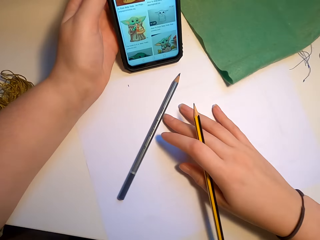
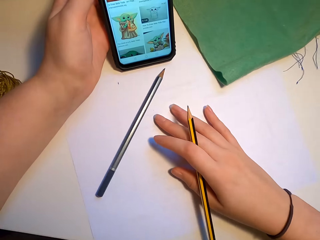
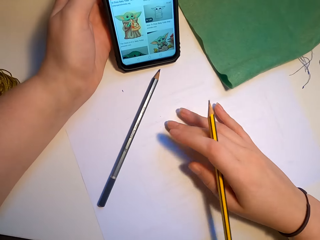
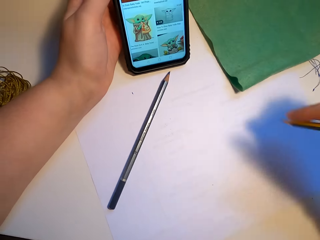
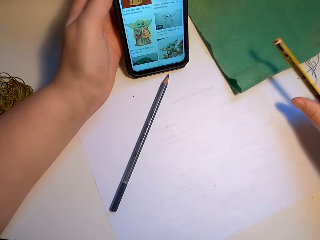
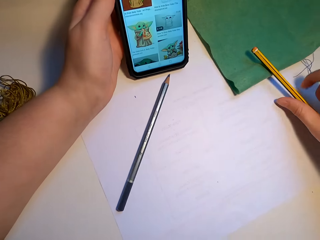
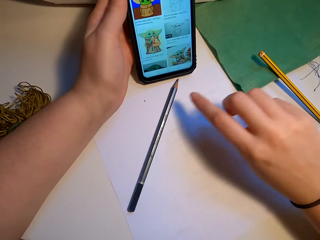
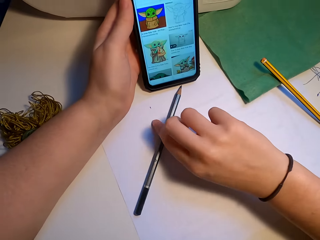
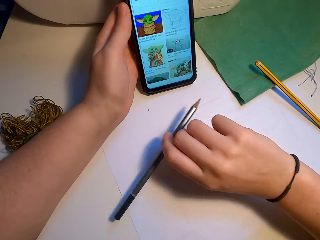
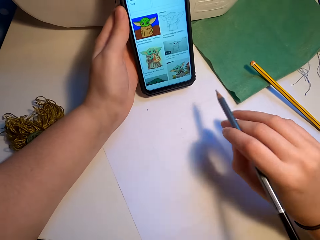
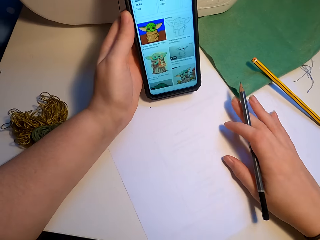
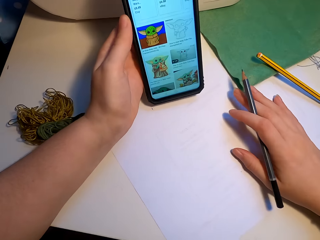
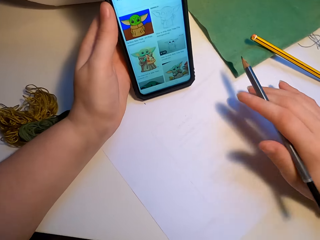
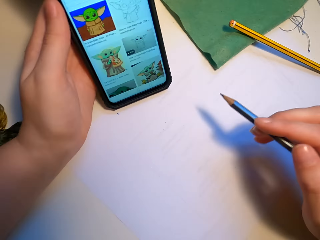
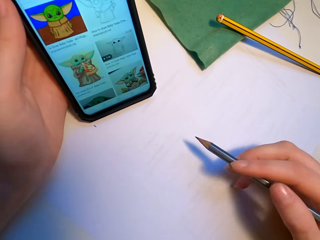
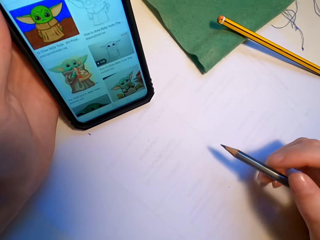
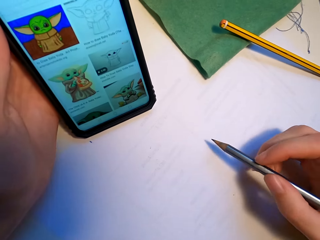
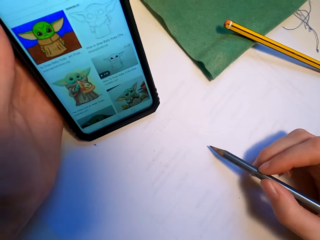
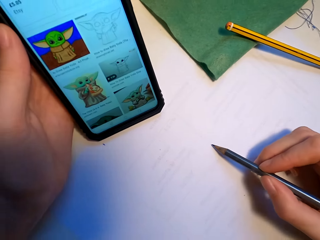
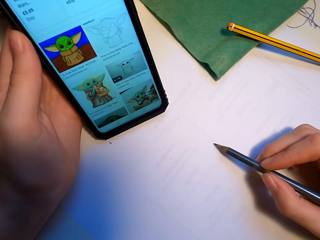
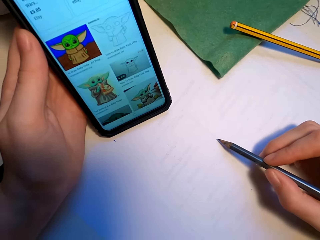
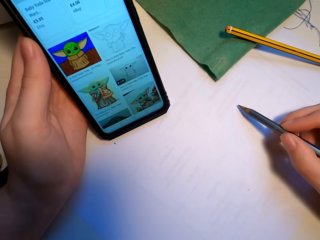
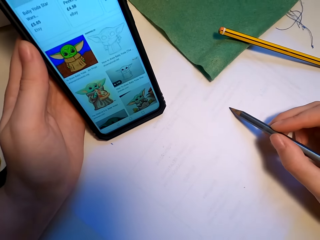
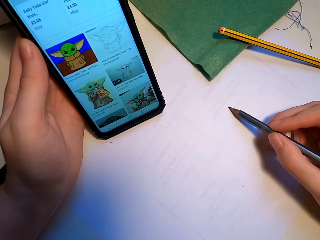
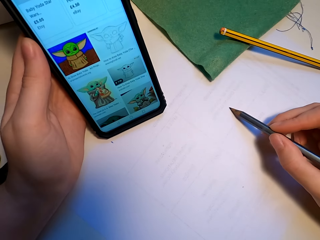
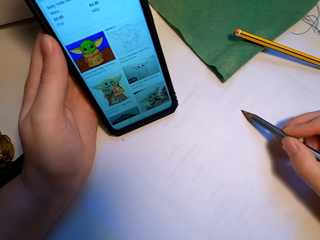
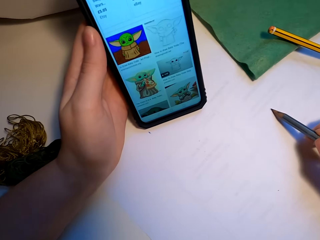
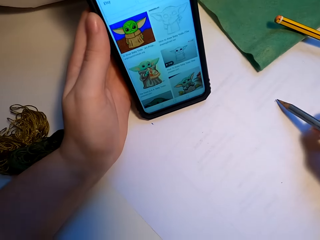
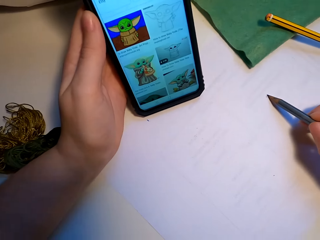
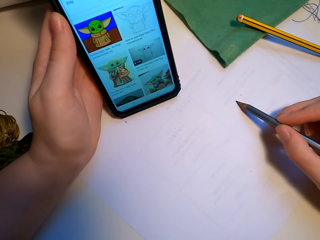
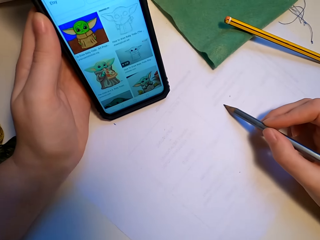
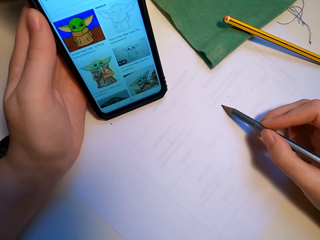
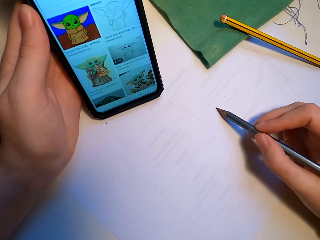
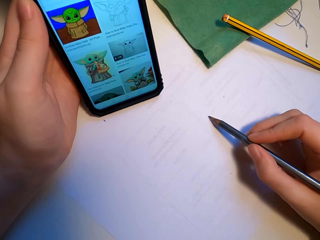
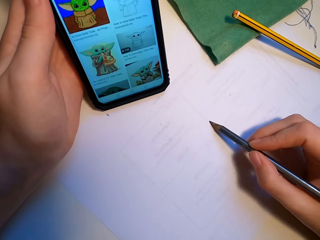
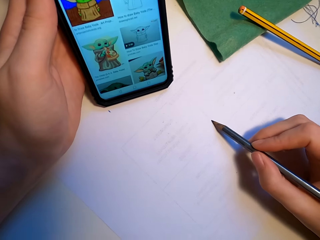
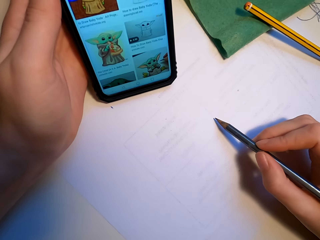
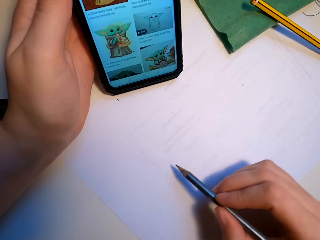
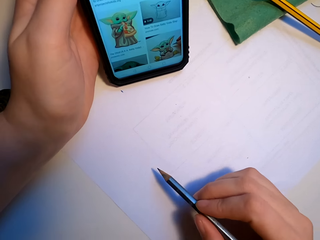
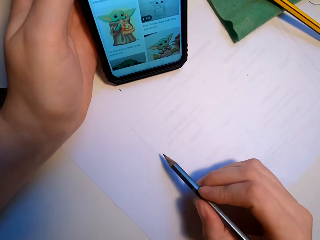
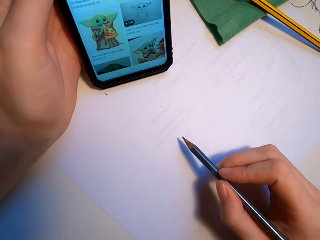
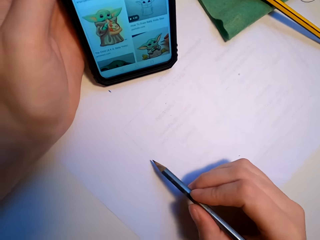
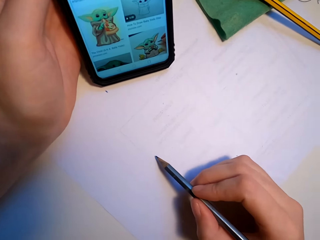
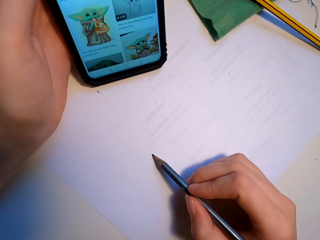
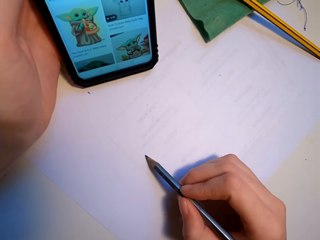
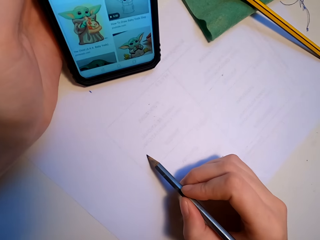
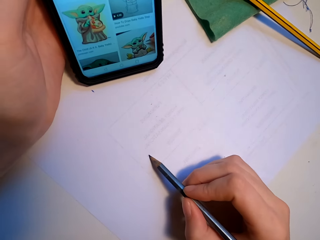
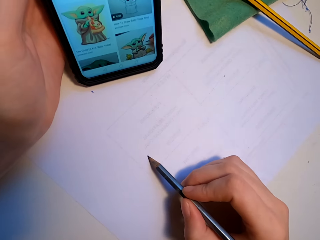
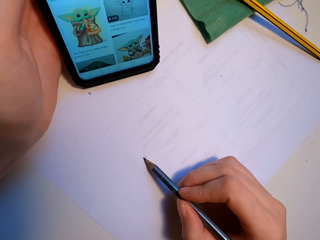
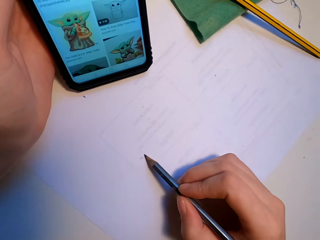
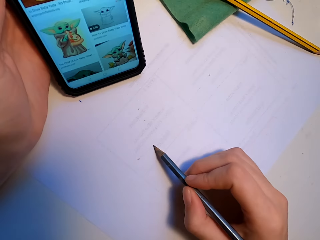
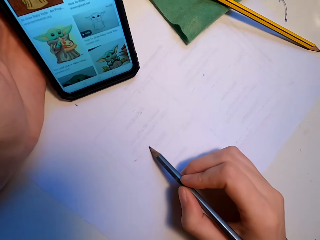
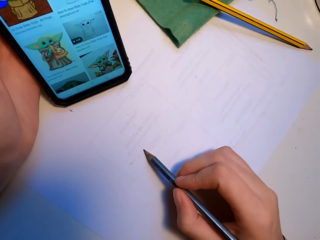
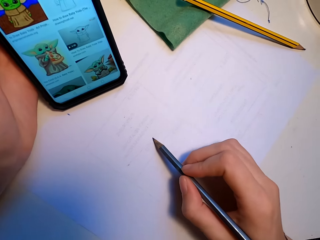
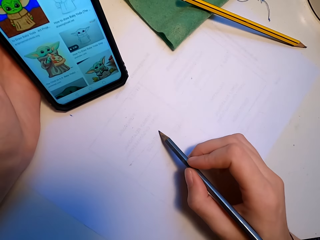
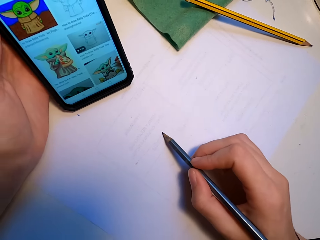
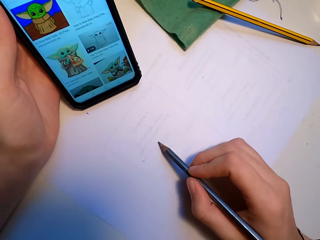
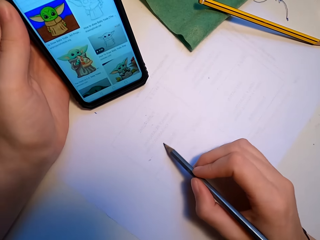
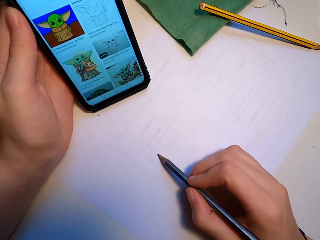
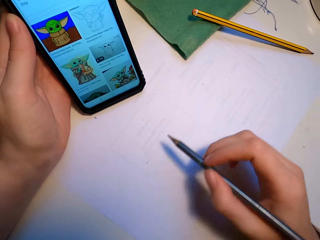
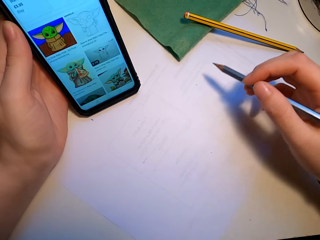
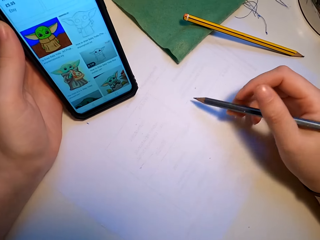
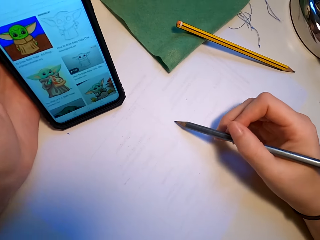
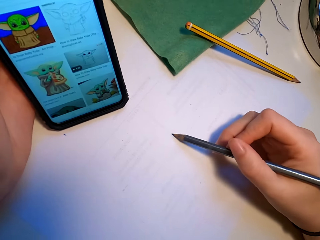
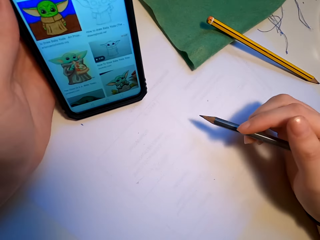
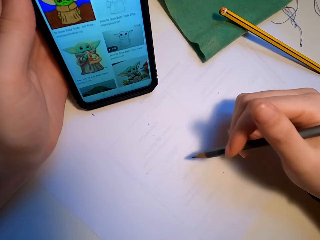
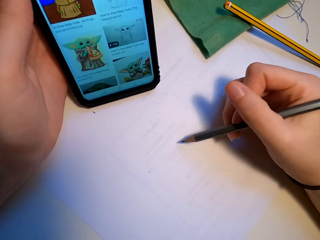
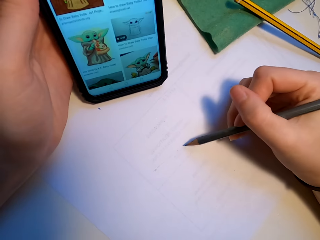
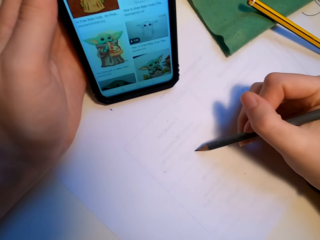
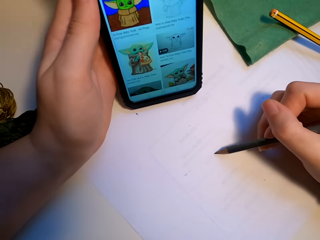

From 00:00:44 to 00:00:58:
The camera wearer puts the phone on the table. They drop the yellow pencil. They pick up the black pencil. They look at the phone screen. They sketch on paper with the pencil.

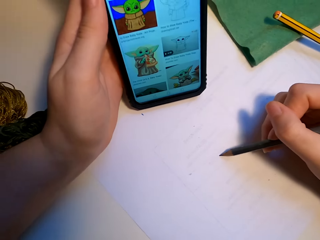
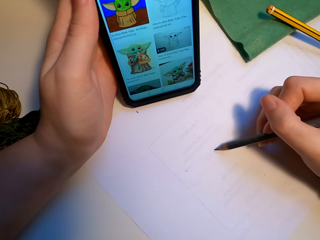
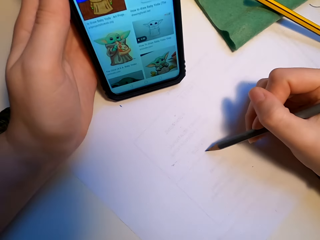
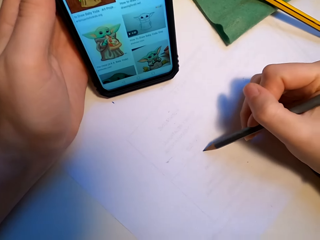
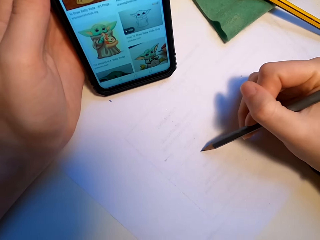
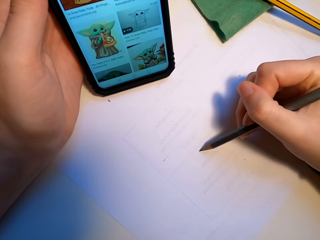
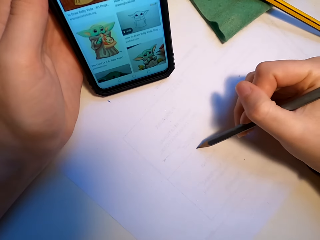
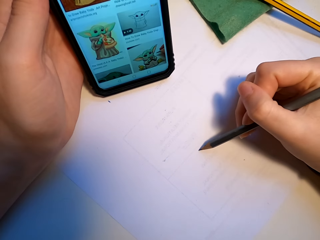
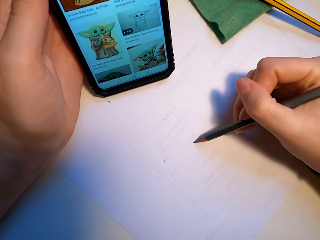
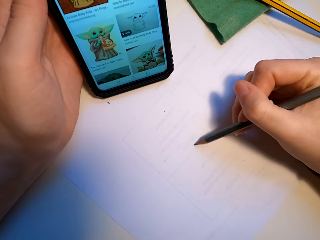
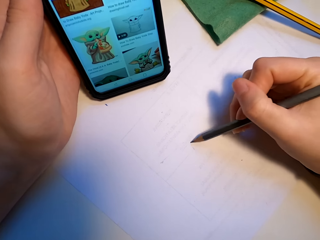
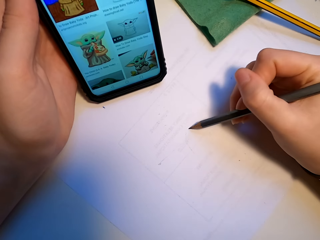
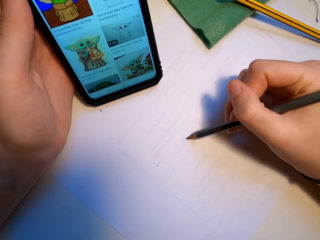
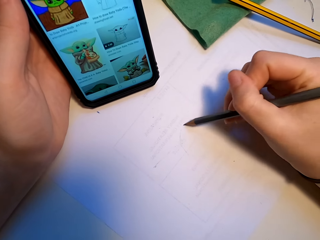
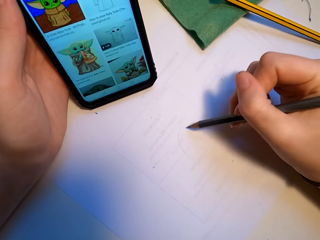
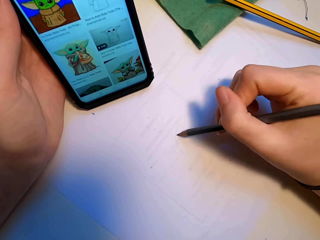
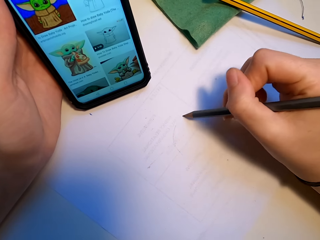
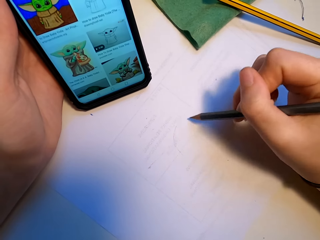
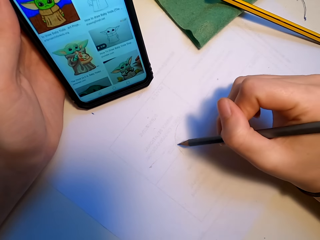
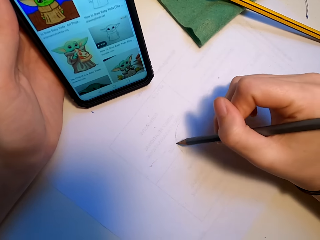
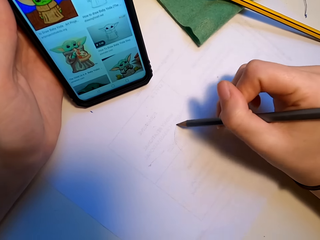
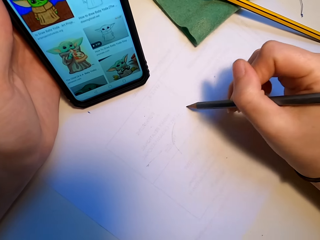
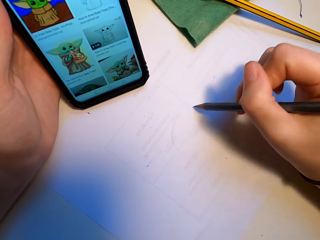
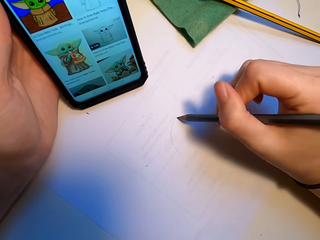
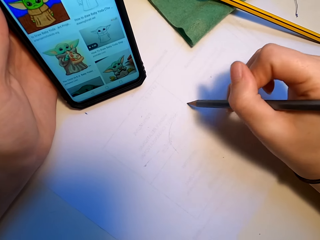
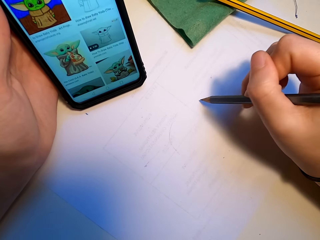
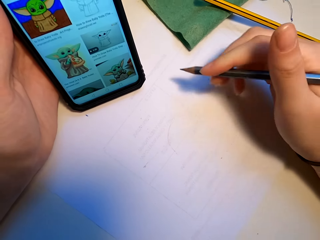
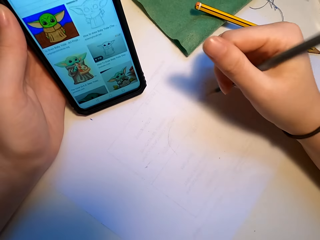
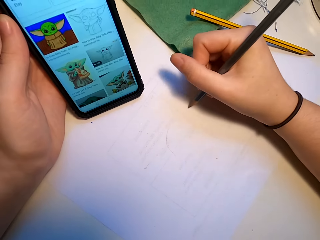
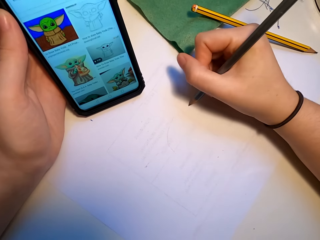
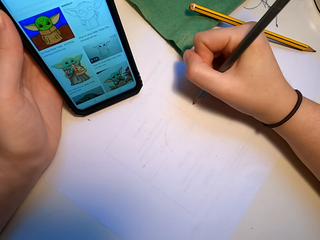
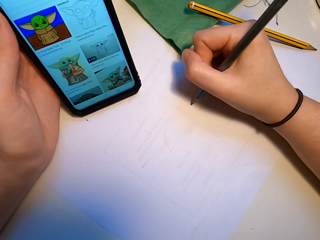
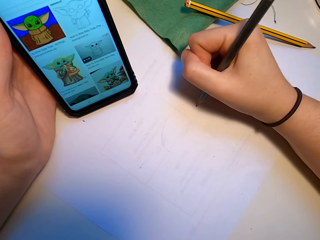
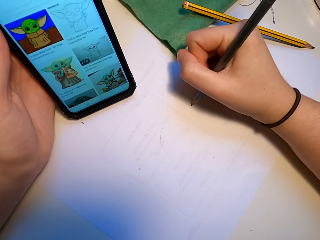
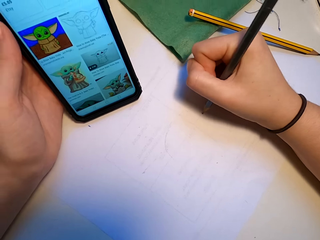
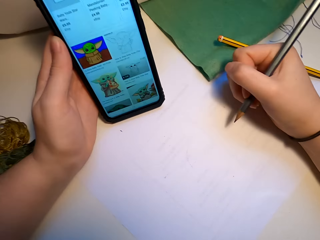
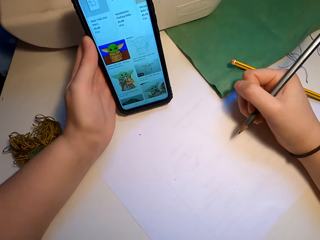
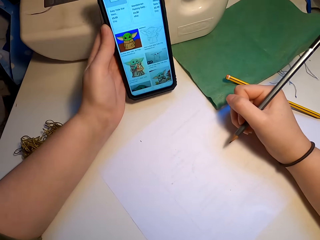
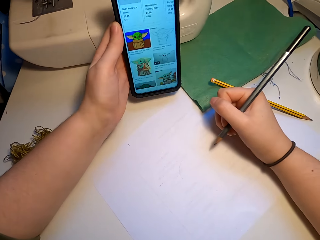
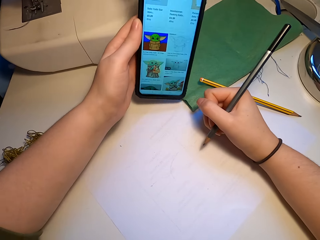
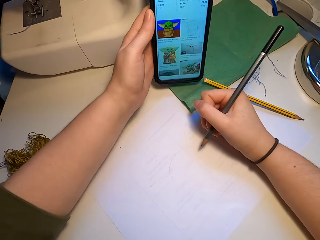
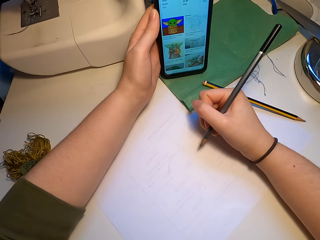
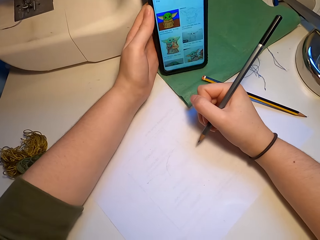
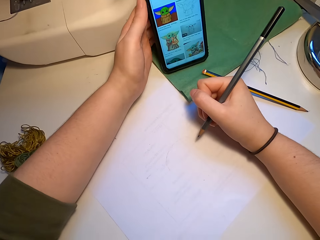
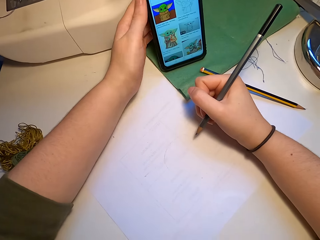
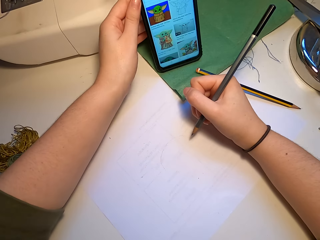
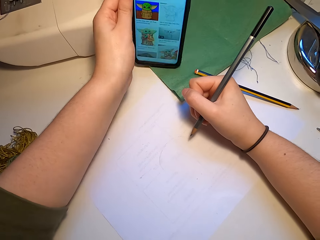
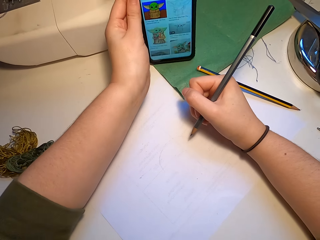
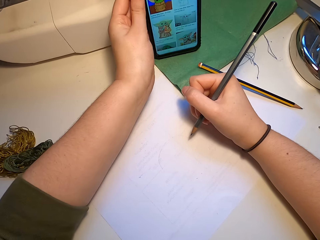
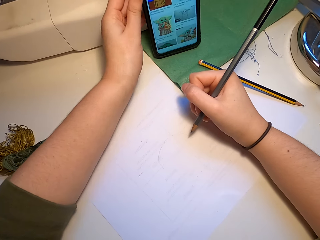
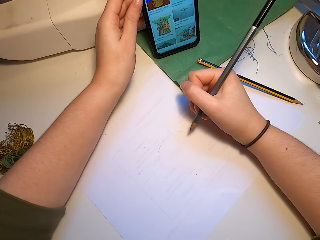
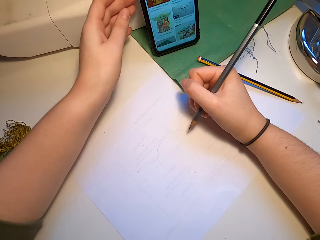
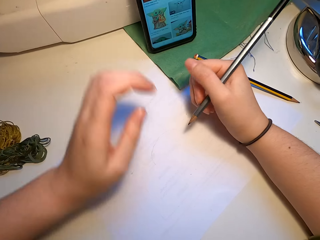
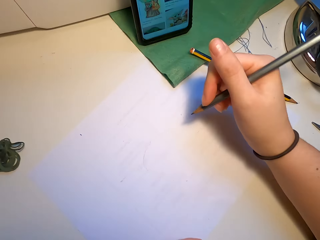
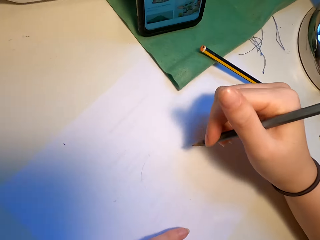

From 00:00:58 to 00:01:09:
The camera wearer puts the phone on the table. They position the phone in a stable manner.
